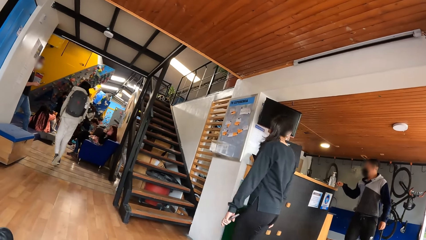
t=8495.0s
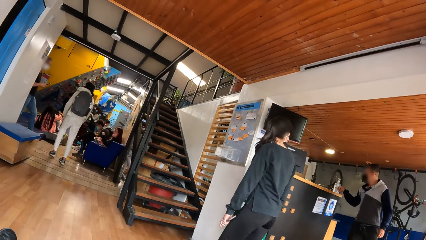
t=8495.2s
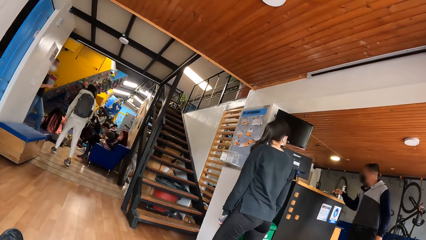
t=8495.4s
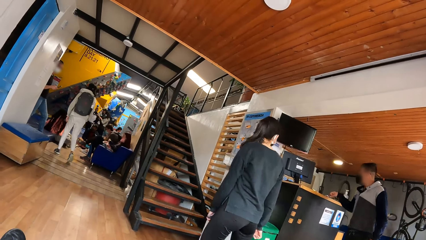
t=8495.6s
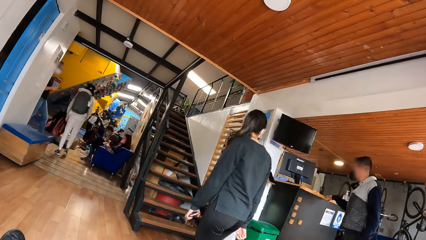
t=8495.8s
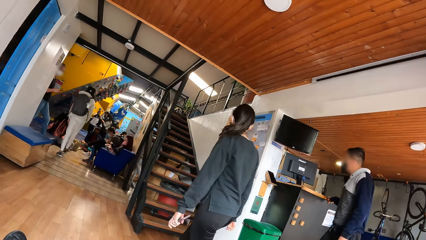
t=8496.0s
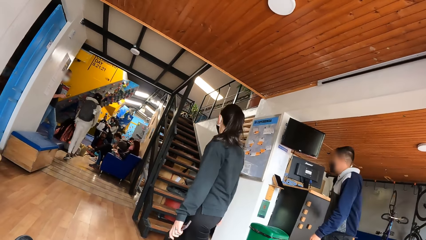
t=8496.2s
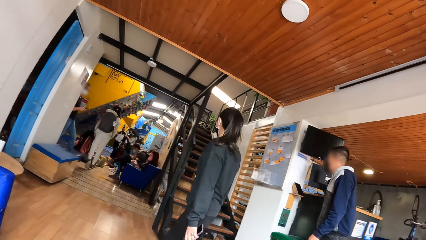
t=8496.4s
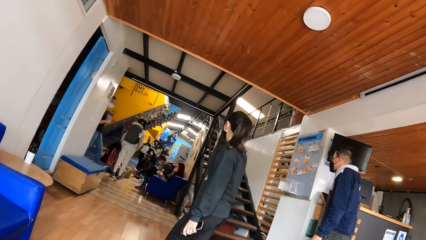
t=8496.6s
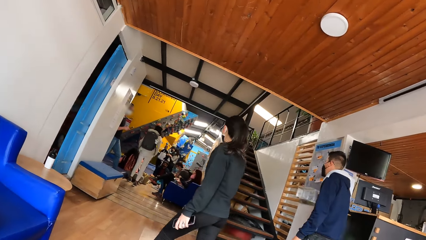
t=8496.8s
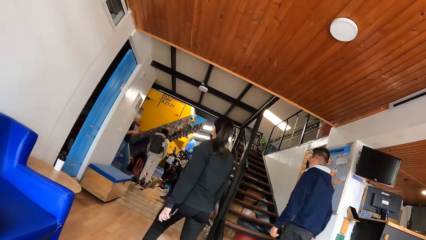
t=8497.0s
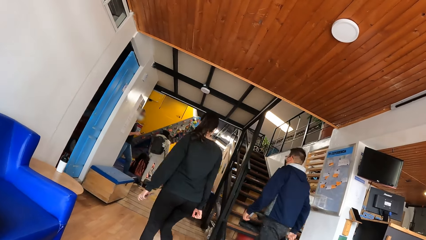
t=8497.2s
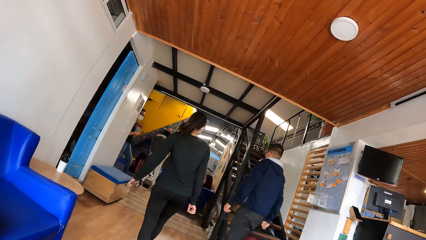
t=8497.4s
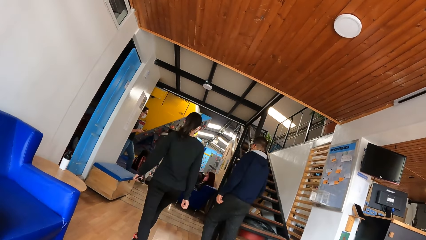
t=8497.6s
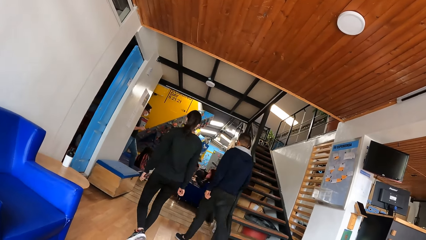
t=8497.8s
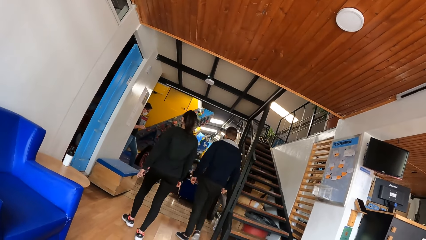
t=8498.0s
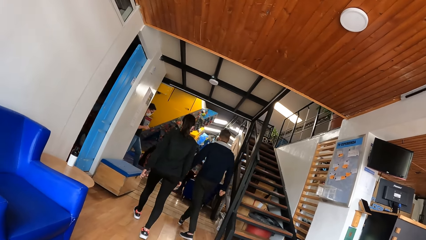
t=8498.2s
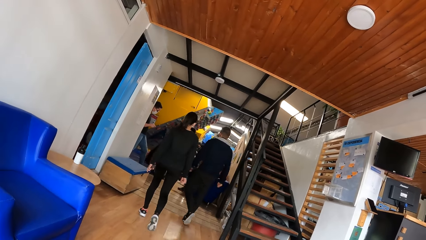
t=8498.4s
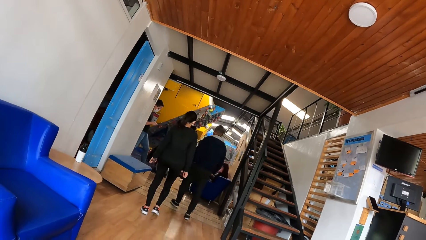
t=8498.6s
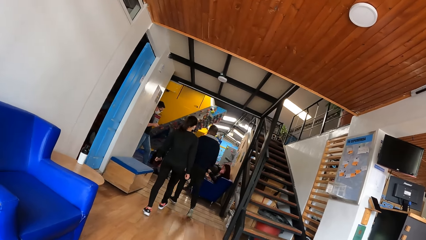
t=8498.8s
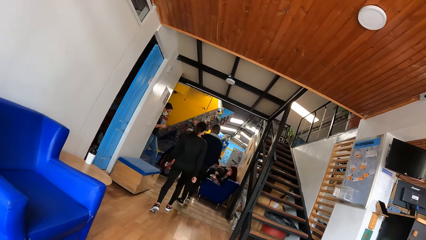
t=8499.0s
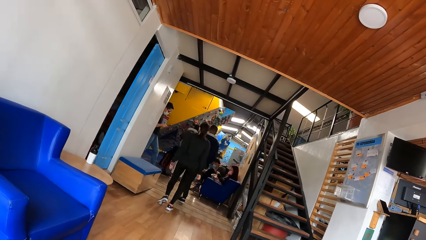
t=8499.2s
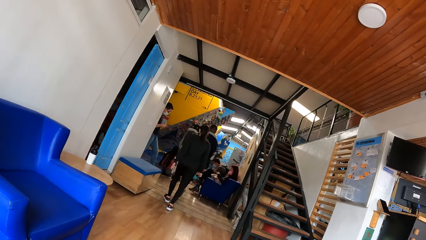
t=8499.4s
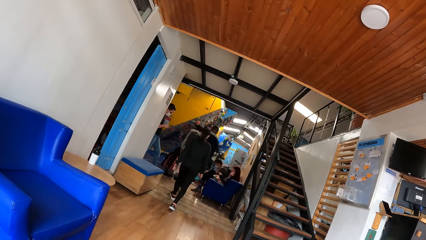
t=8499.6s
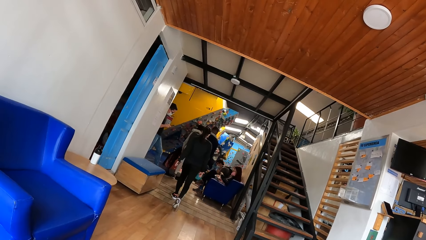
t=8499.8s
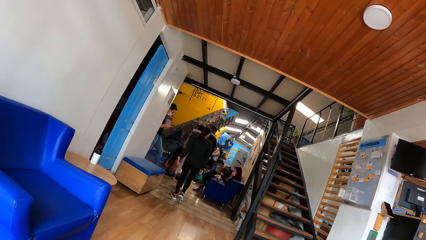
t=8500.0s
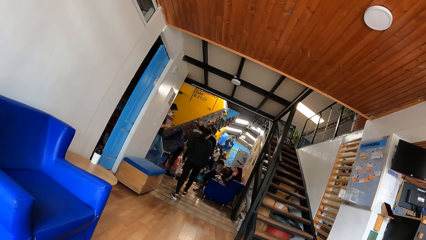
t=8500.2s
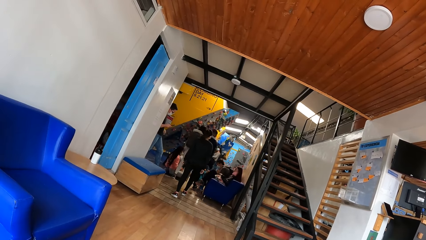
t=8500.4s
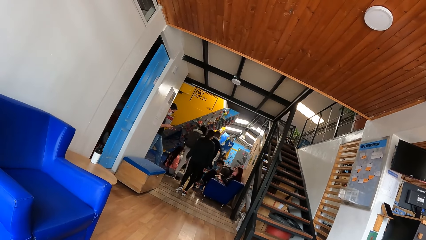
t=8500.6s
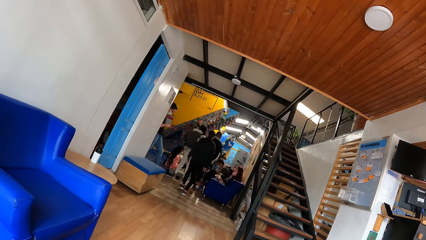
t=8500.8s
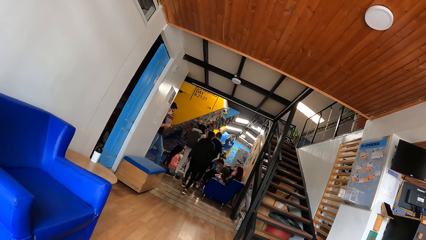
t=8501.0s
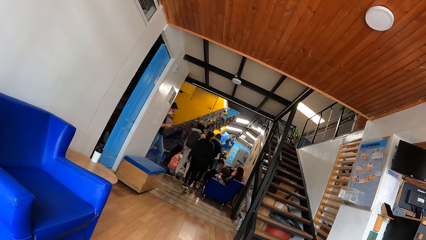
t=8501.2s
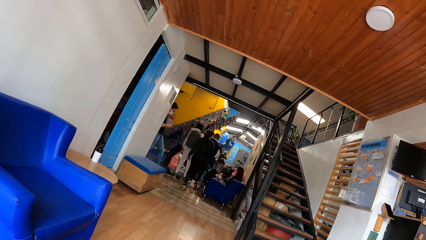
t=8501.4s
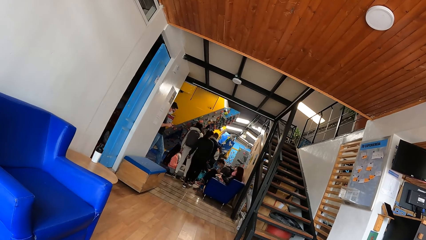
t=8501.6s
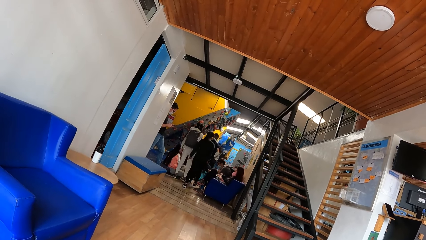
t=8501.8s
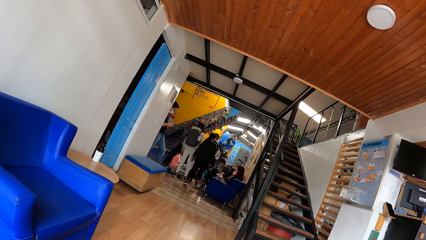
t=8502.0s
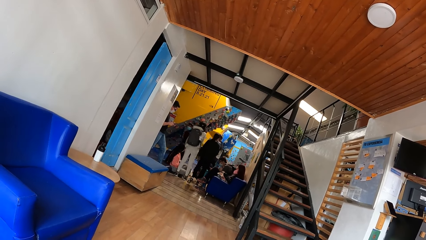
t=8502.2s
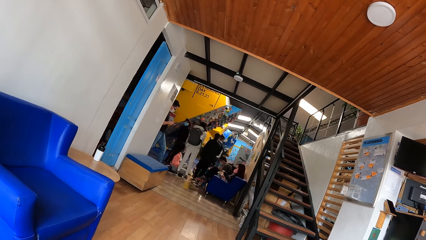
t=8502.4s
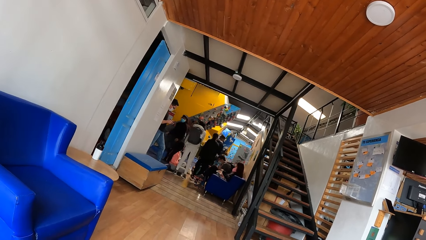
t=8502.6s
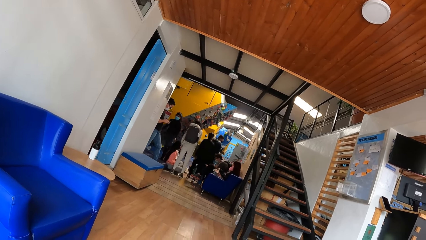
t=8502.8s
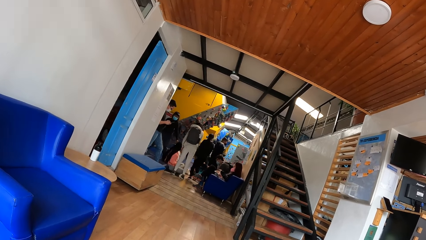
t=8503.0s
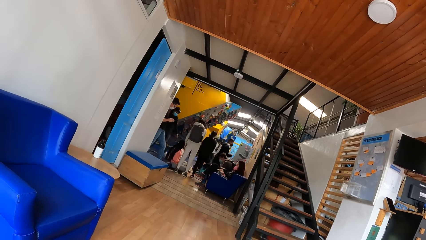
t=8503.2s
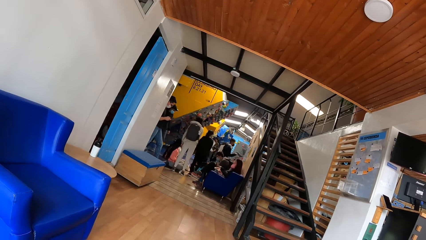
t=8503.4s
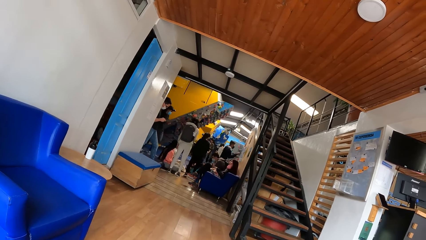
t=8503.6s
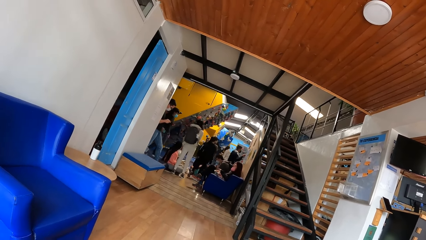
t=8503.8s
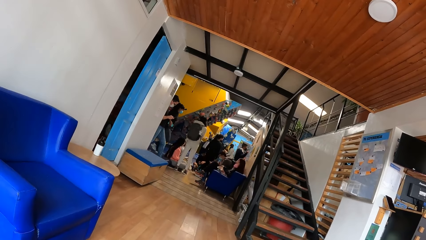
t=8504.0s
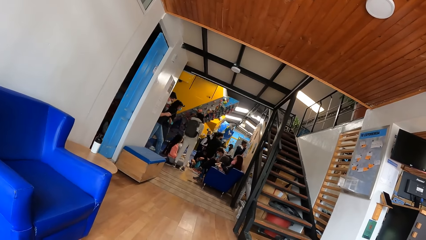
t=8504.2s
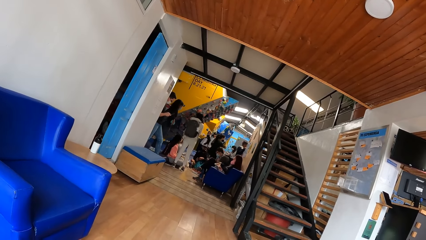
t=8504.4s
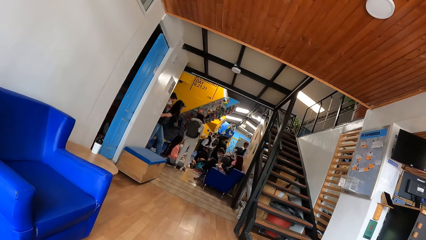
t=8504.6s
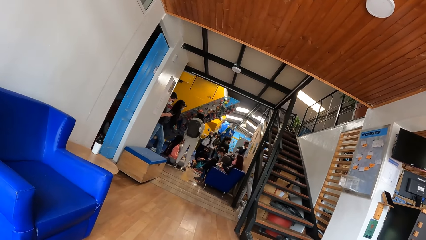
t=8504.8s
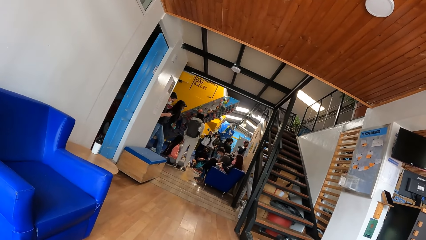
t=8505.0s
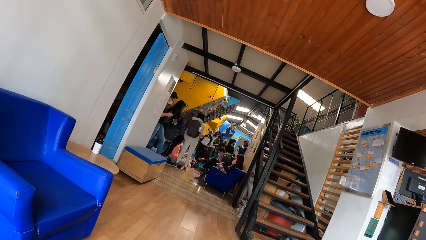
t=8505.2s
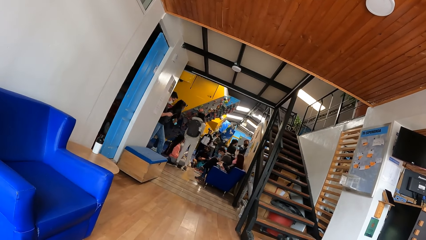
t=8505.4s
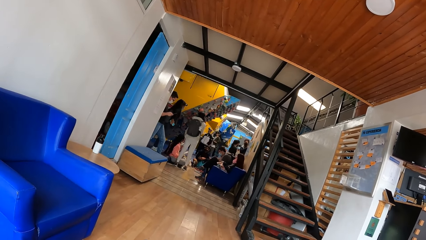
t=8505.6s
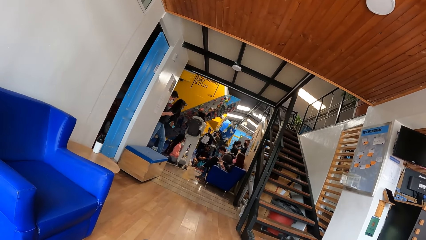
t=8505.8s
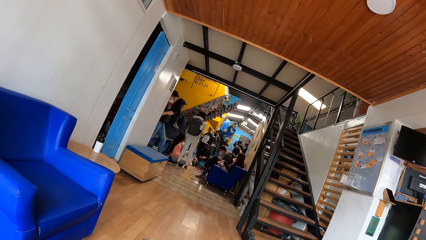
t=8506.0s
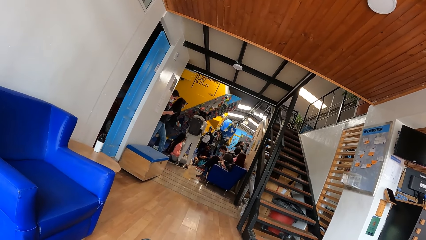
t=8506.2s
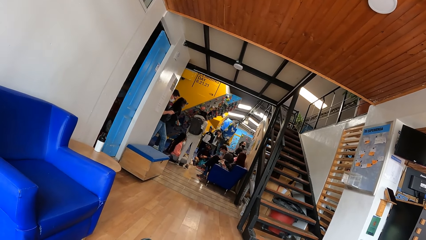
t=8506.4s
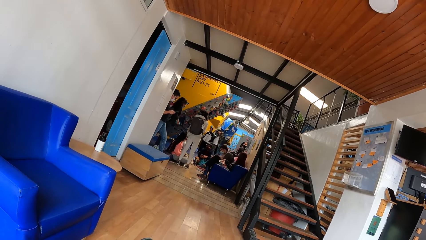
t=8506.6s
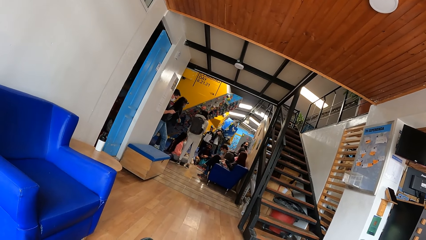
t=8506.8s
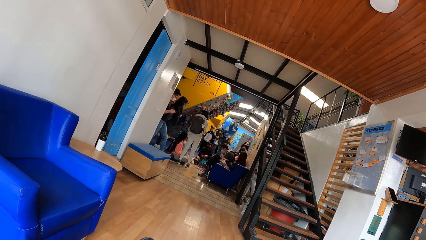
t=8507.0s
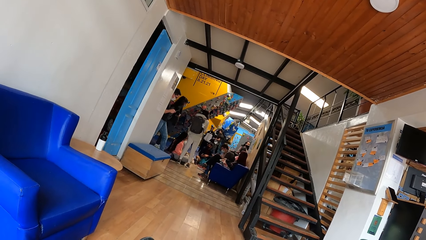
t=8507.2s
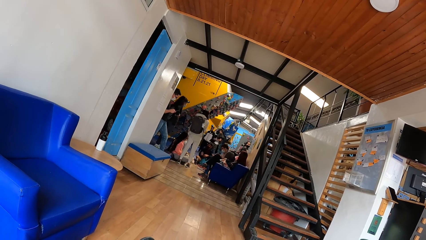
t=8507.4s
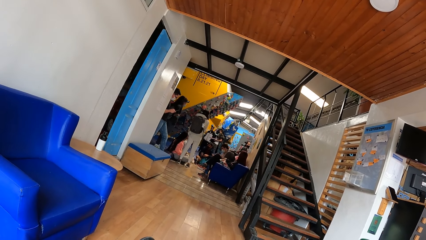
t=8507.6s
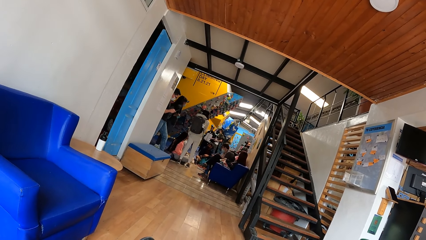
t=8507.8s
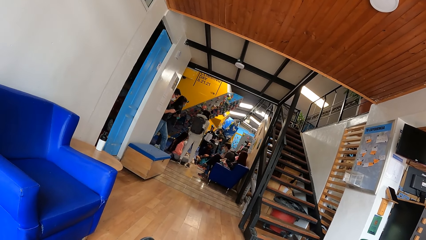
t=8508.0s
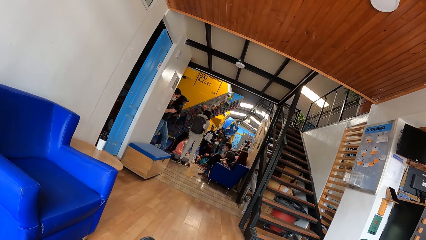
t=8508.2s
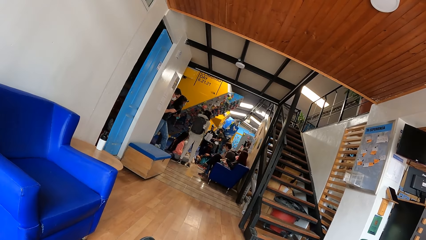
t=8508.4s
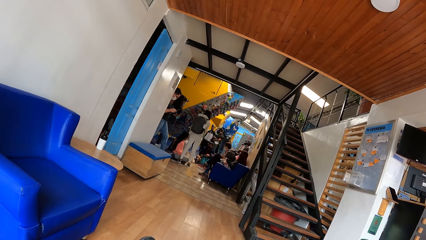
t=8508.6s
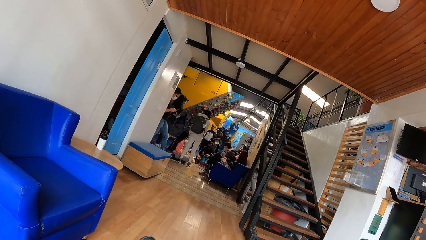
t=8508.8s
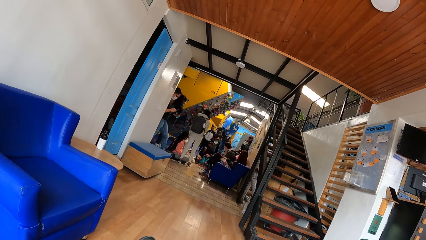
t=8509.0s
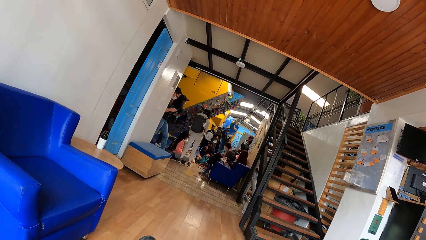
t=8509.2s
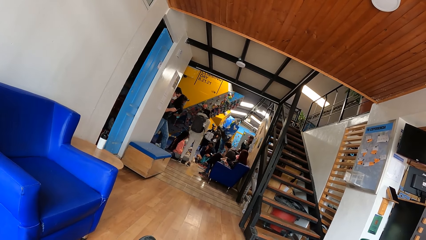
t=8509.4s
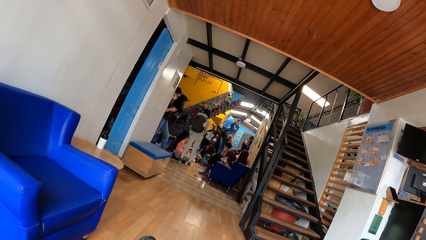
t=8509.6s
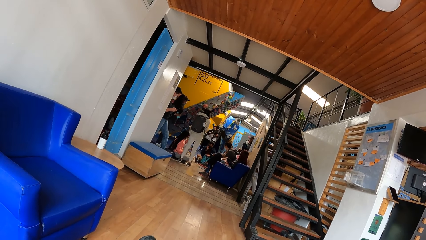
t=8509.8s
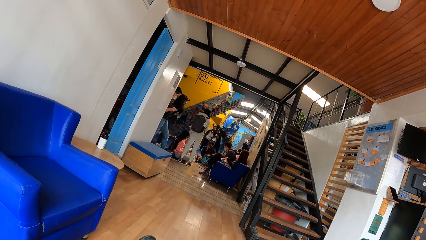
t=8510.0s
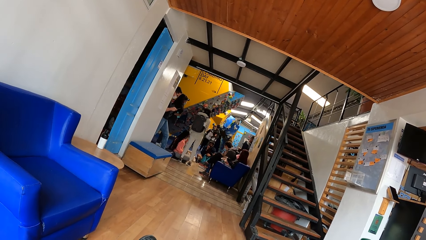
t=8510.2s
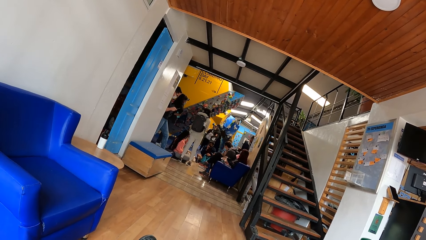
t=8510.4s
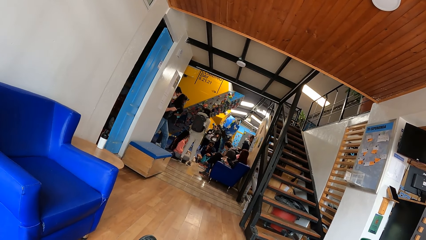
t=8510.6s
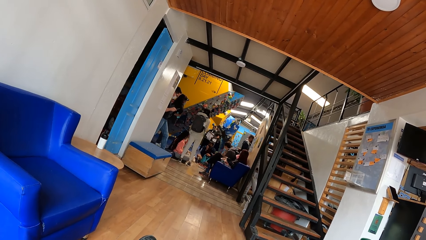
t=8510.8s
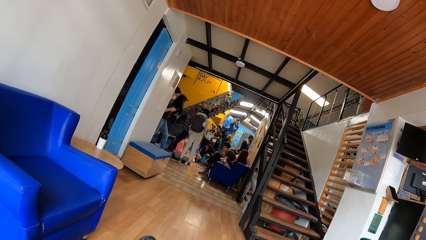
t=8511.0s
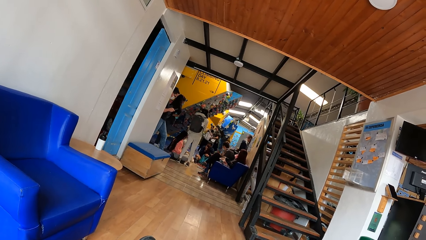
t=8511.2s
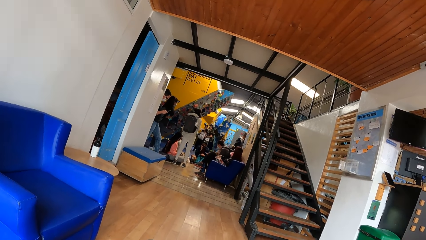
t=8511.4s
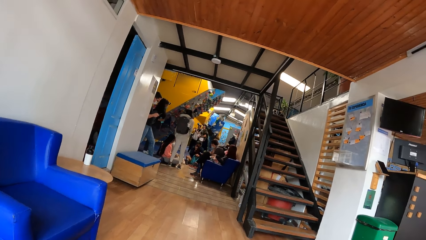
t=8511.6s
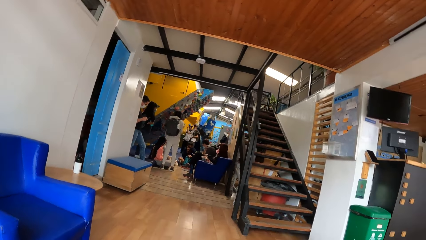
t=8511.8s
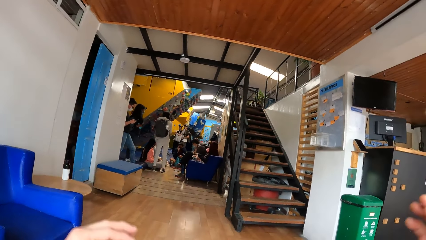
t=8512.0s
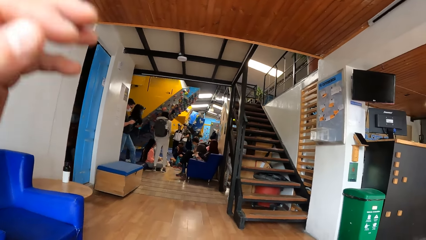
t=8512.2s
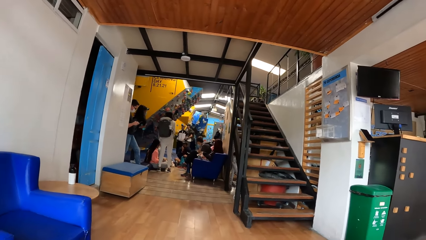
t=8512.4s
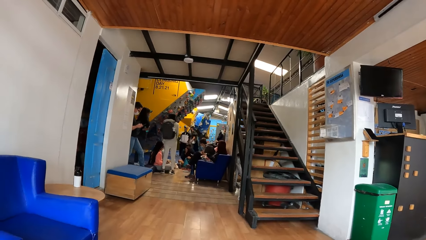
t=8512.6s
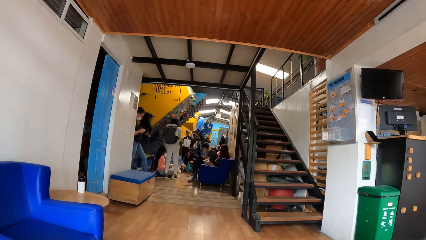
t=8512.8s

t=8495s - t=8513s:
A person talks to another person.
